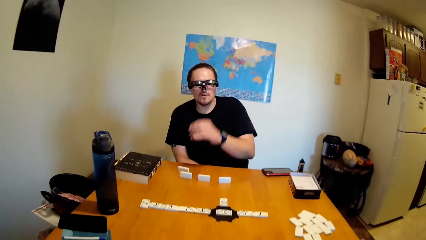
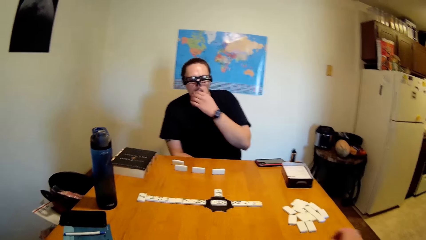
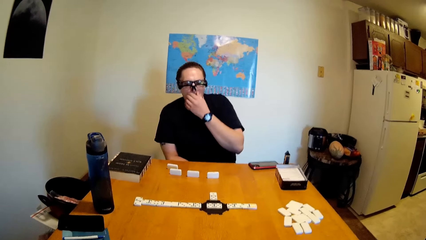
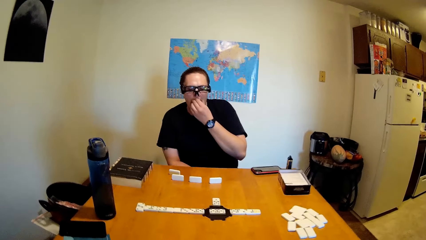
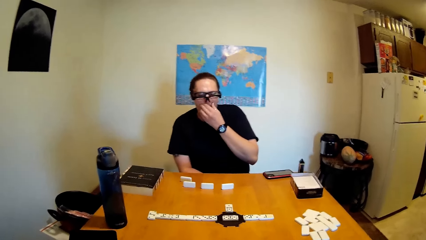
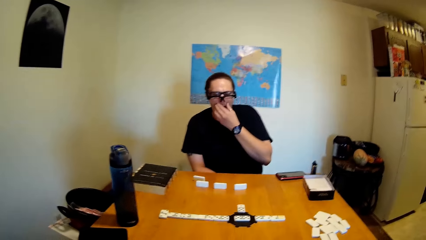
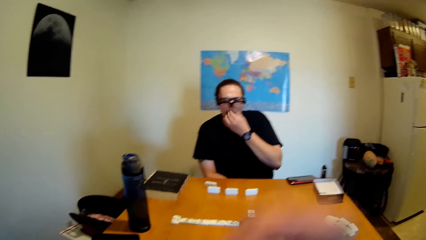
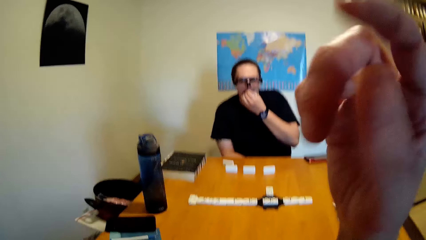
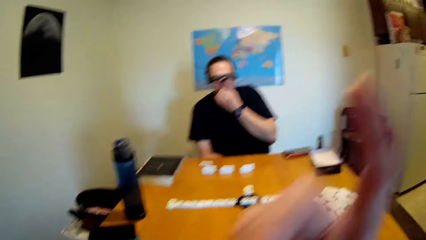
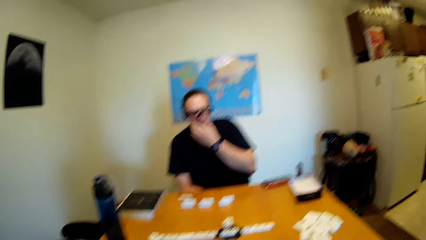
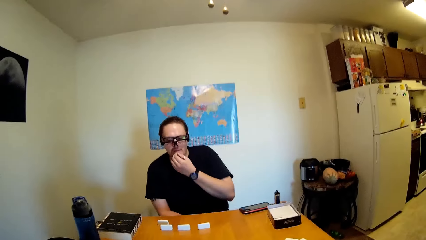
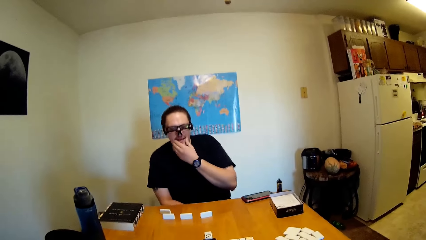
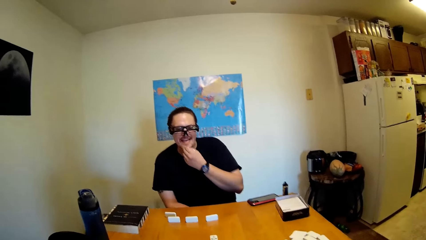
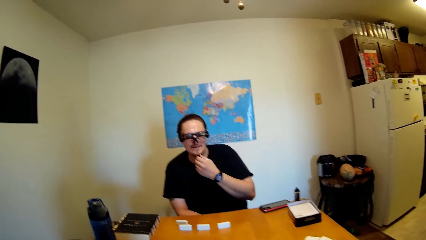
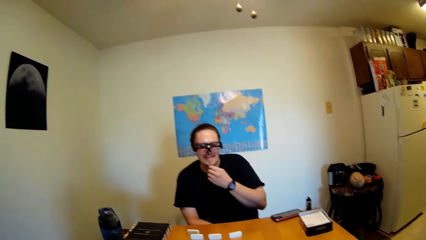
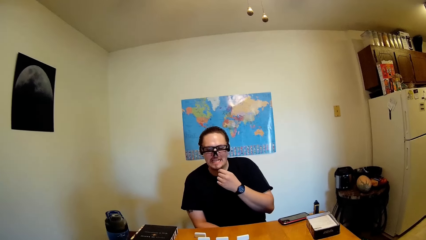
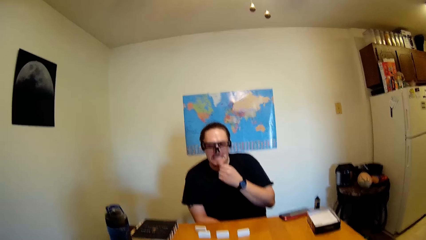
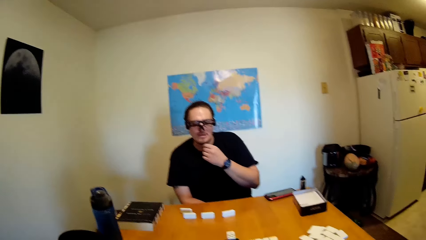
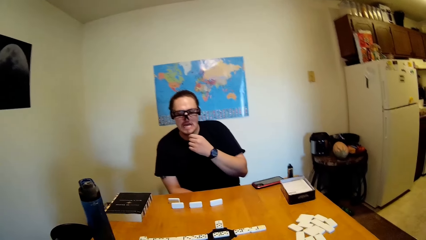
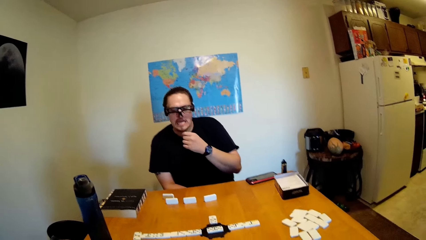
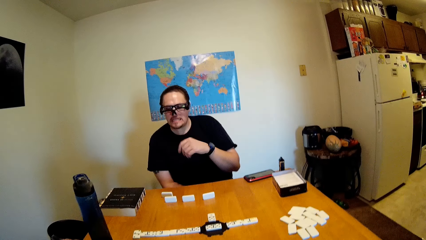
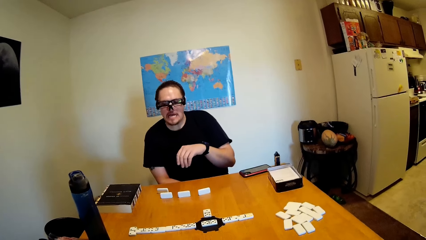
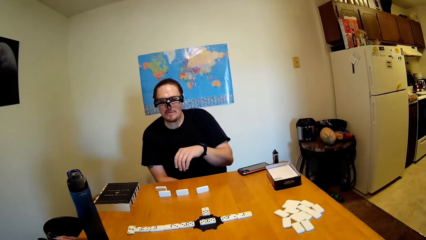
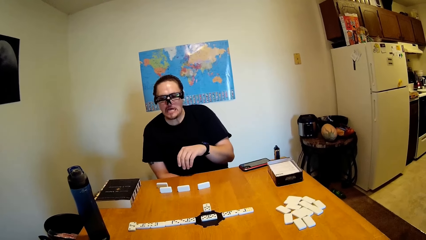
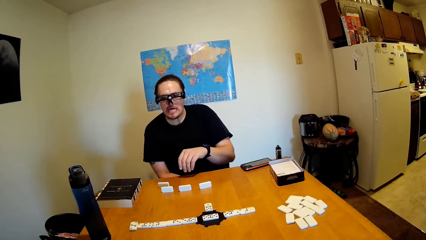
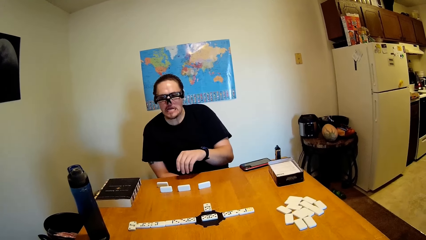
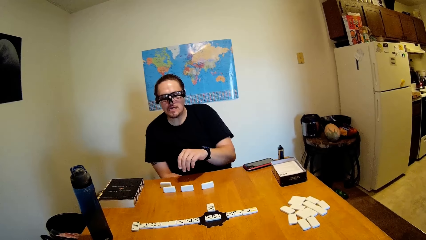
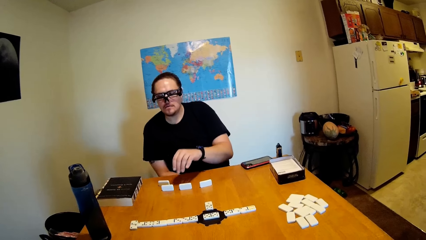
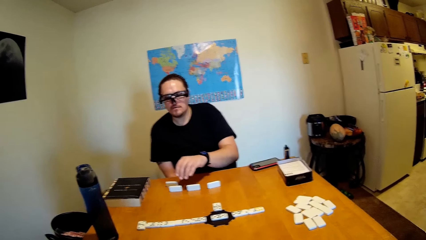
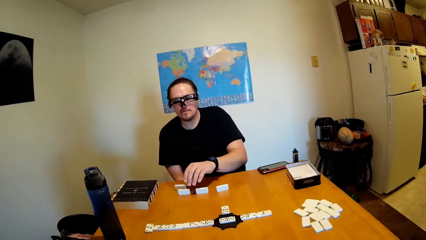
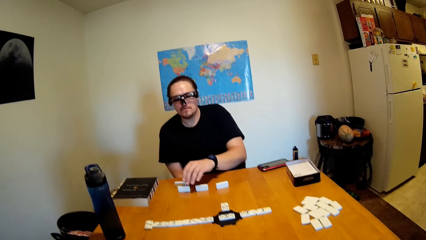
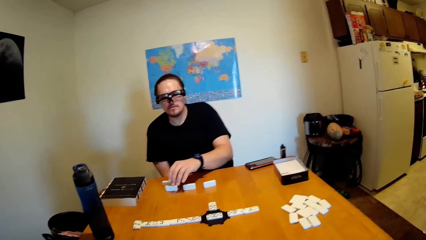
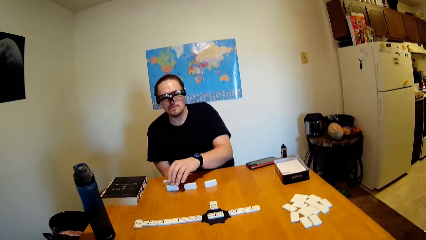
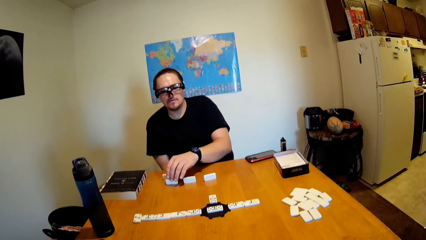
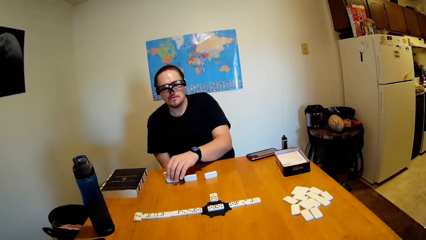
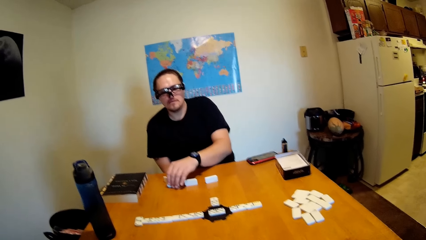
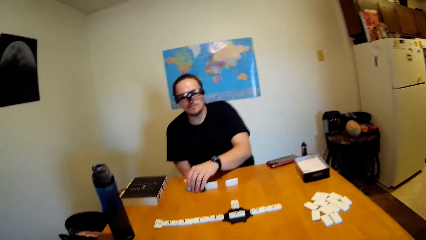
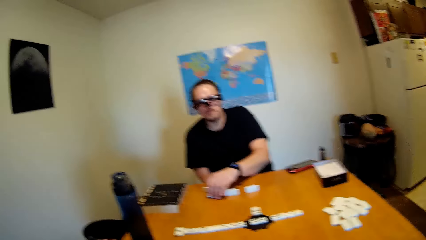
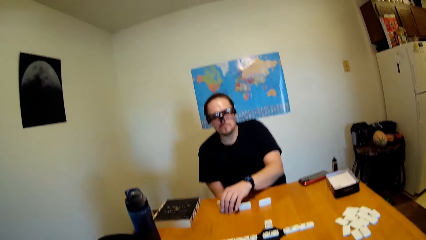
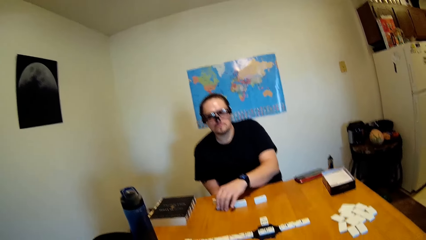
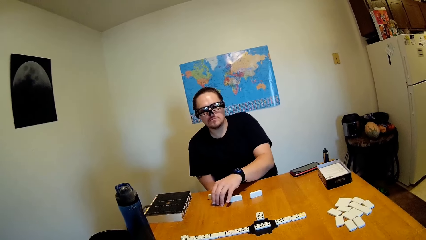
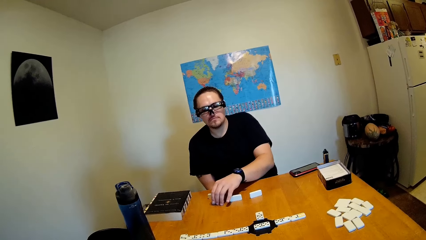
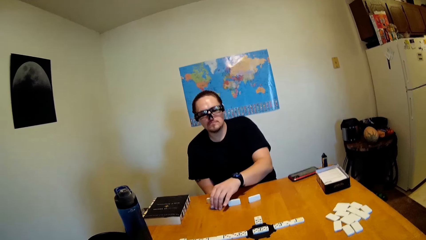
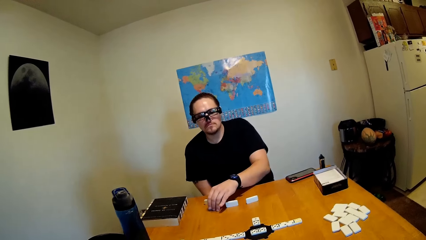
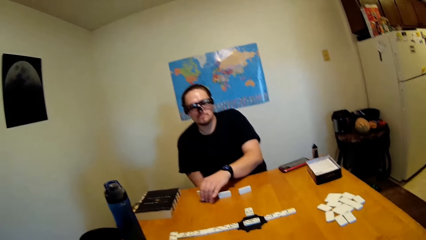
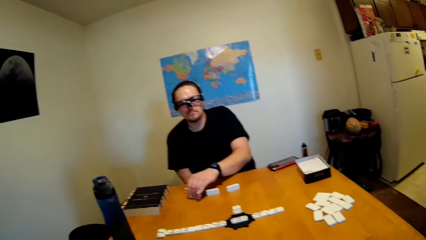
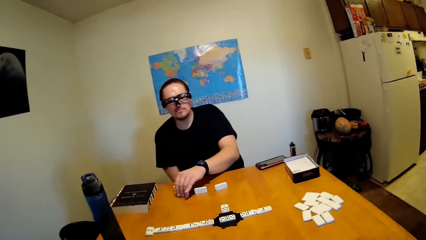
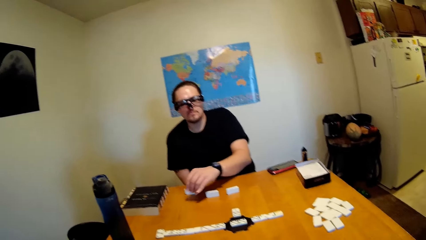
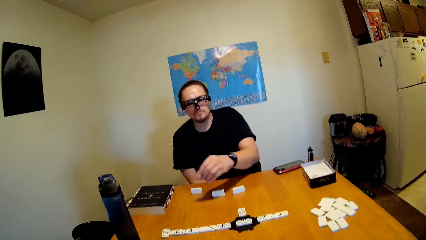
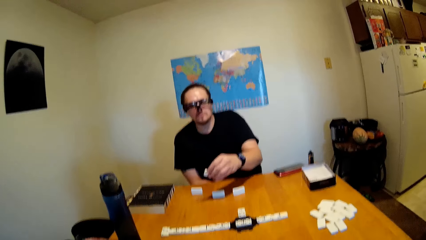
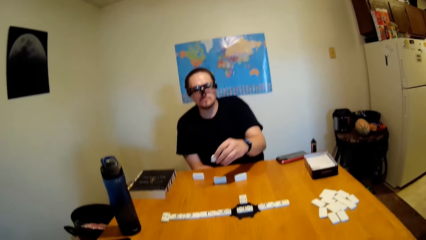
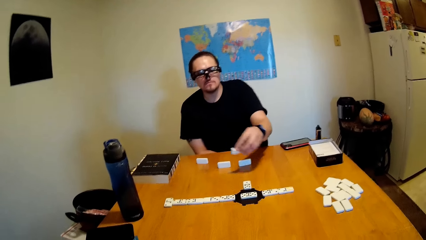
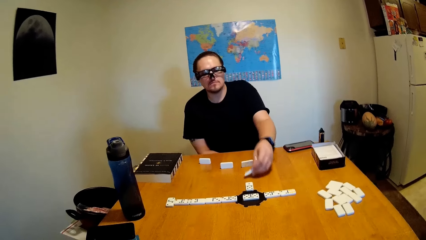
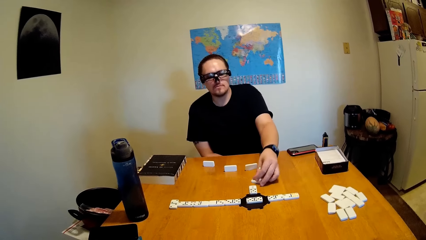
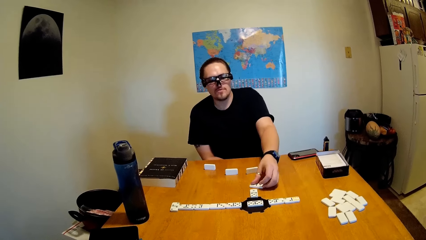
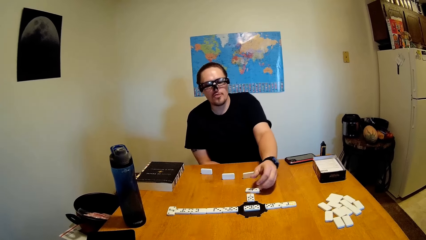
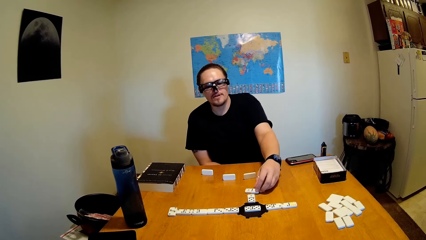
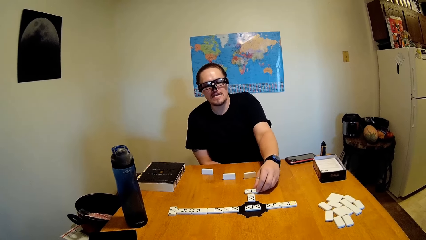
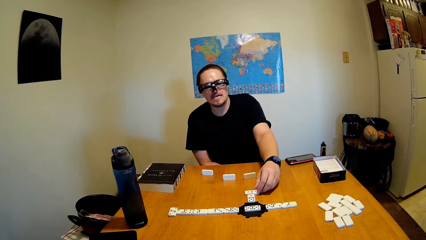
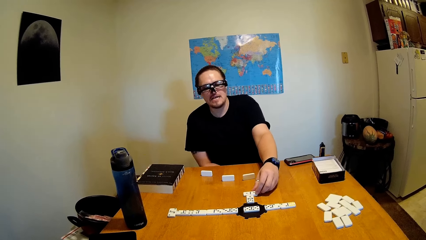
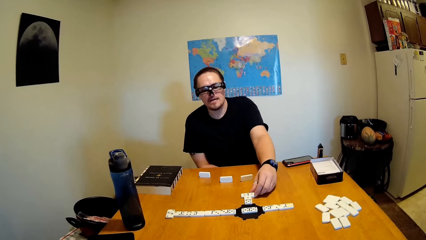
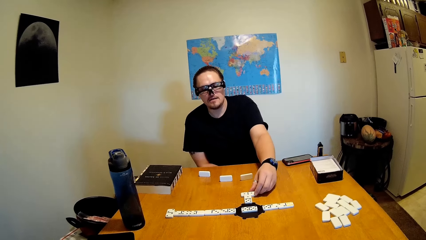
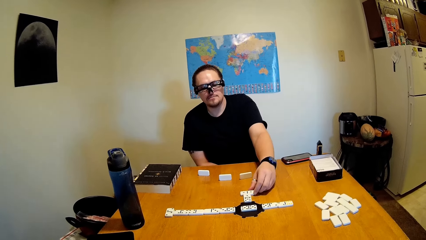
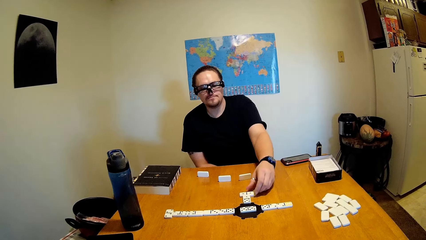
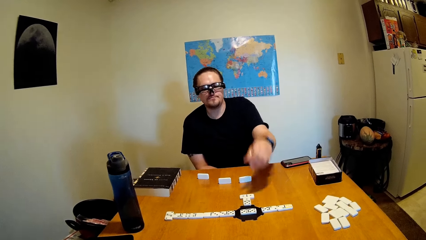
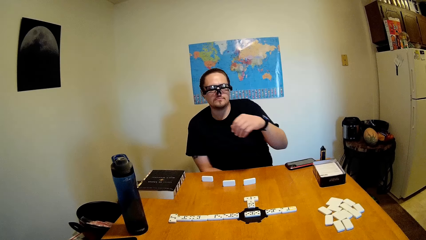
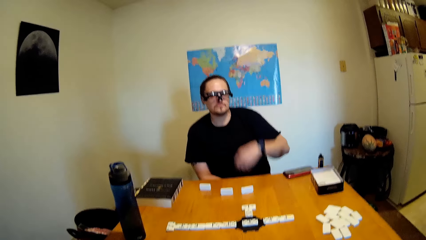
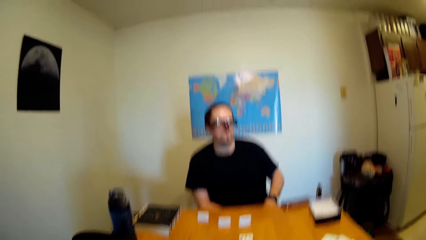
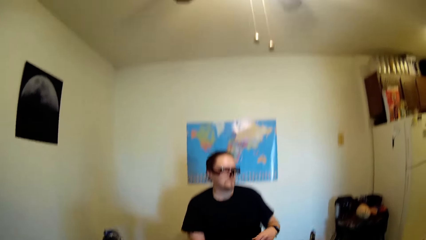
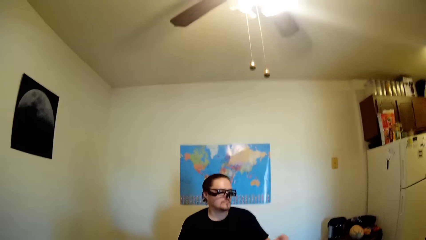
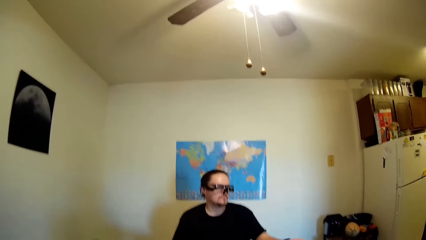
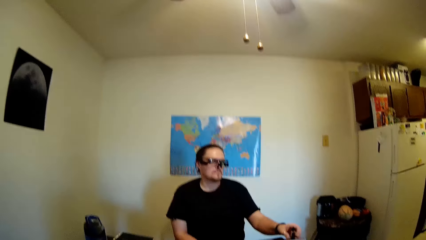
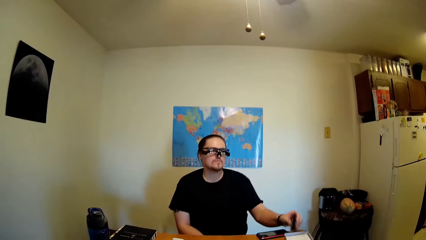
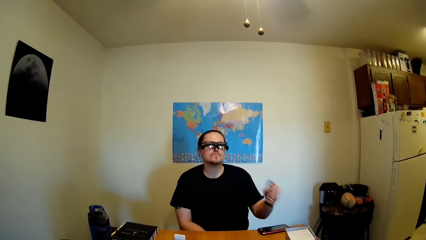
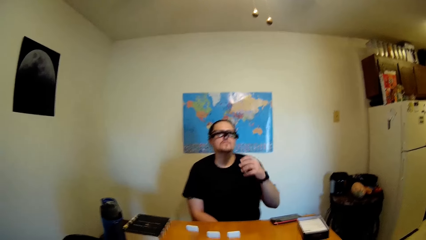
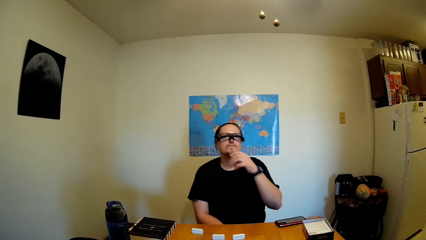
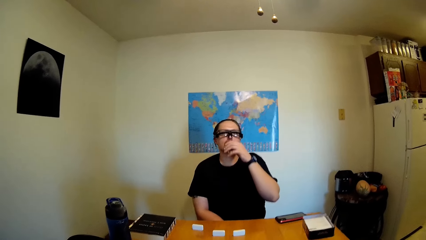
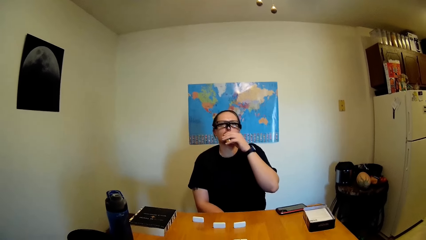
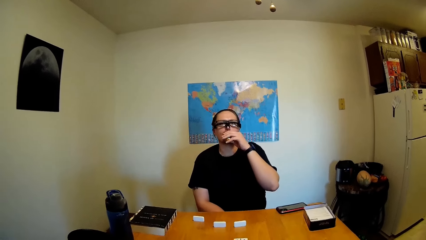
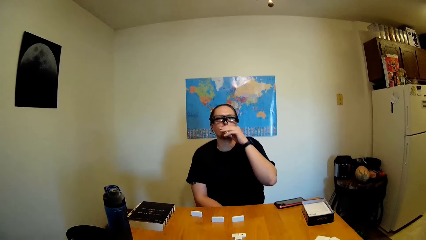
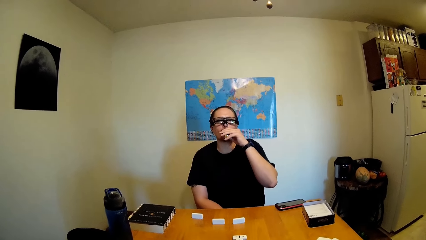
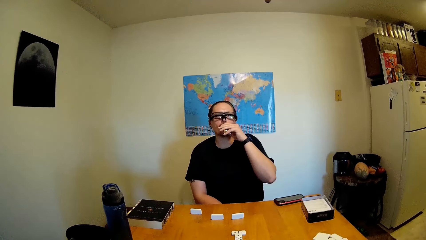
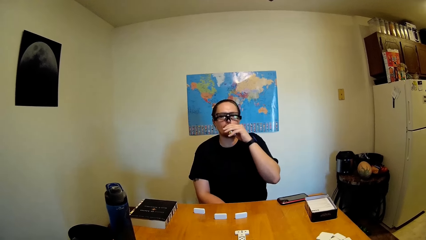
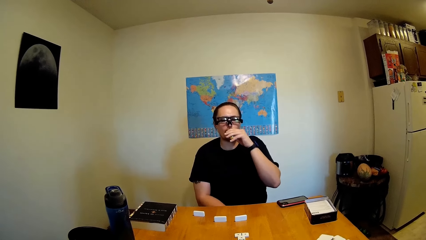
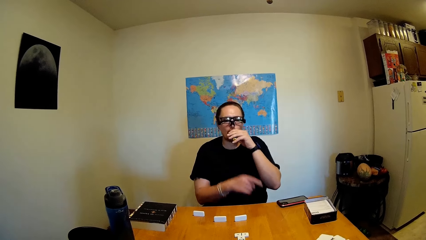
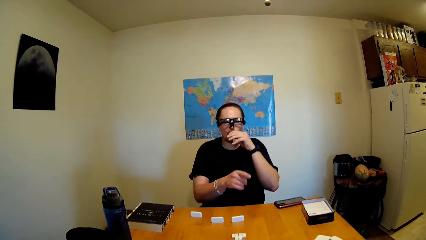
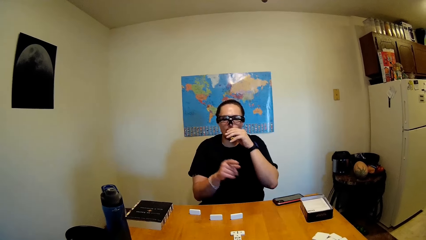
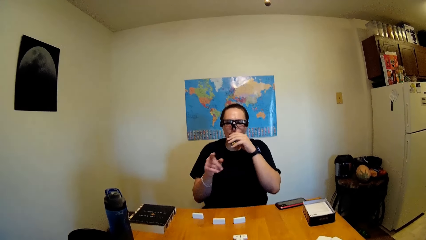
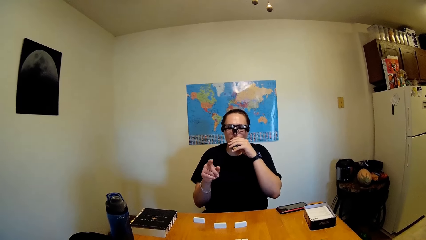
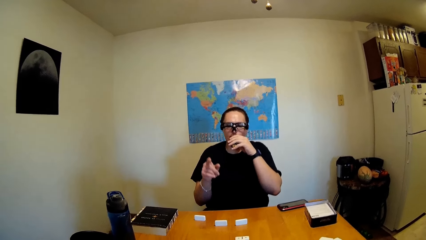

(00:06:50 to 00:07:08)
A person touches the mouth. The camera wearer picks a card. They pick and place the card on the table. The person touches the dominoes. The camera wearer picks and puffs a cigarette.
